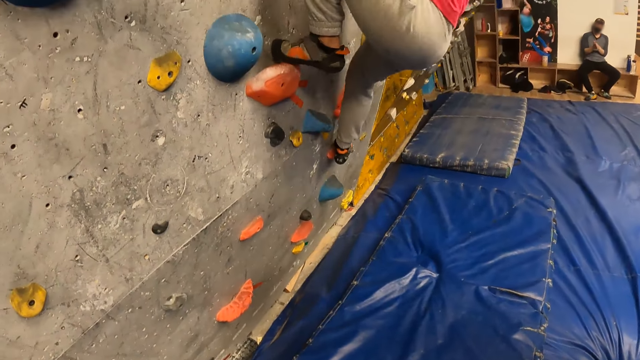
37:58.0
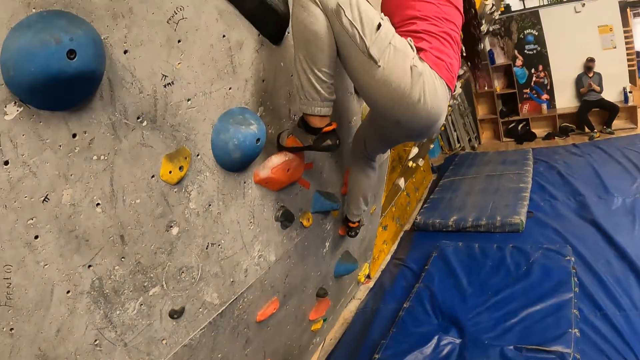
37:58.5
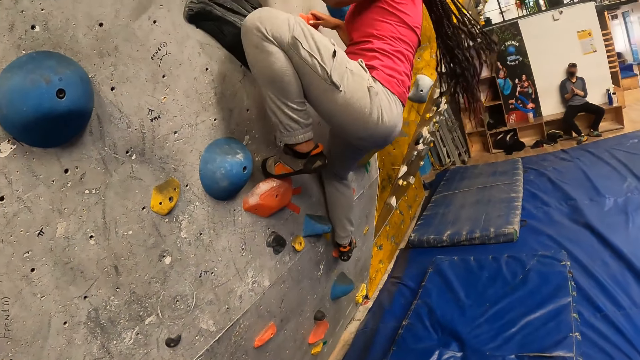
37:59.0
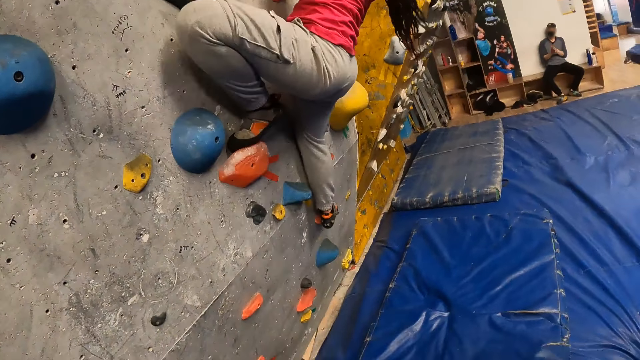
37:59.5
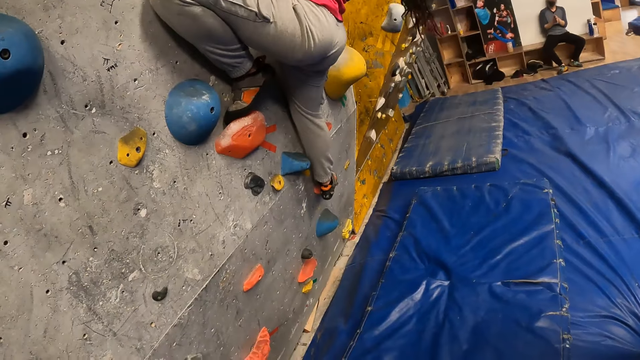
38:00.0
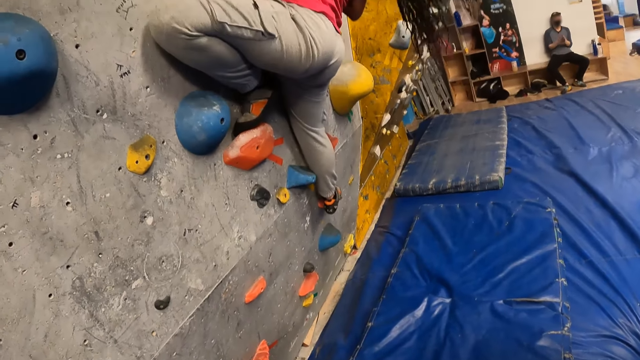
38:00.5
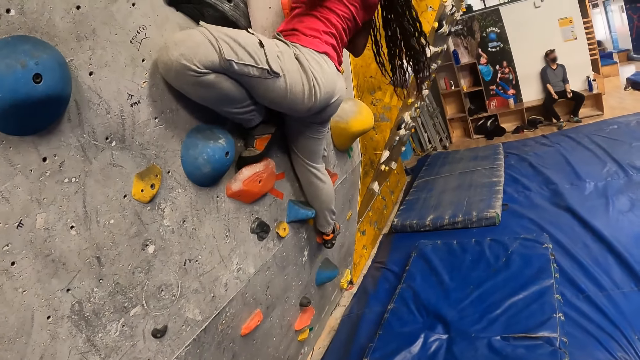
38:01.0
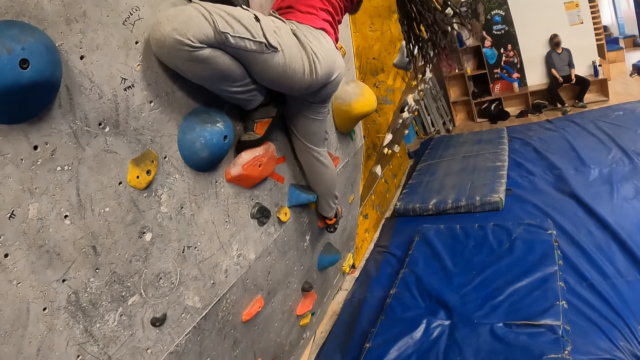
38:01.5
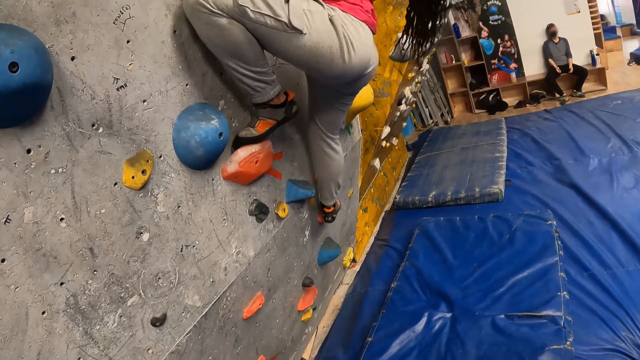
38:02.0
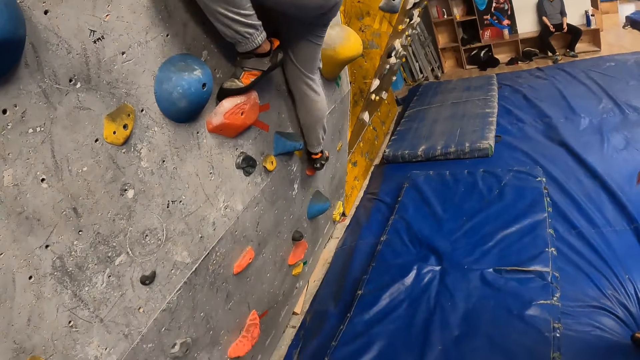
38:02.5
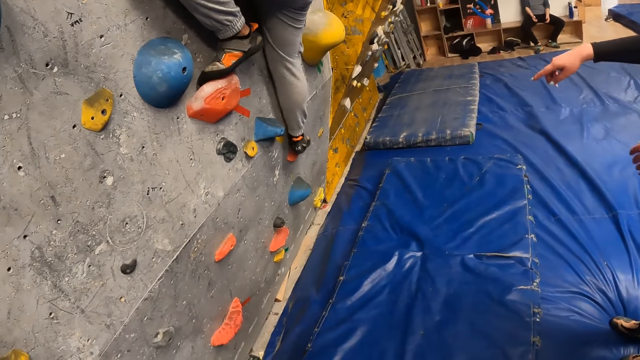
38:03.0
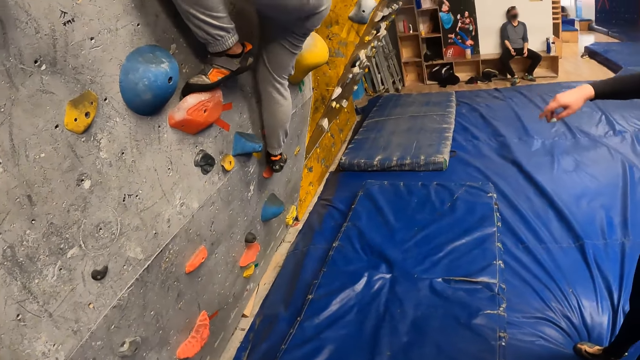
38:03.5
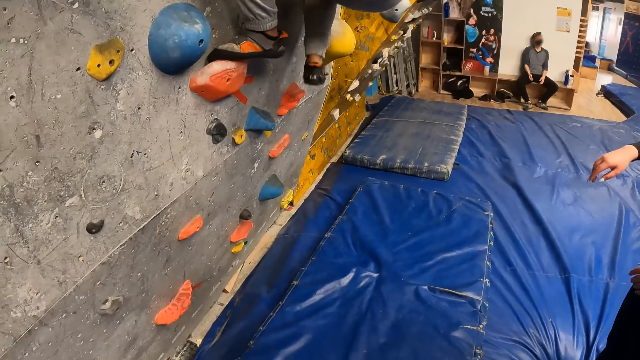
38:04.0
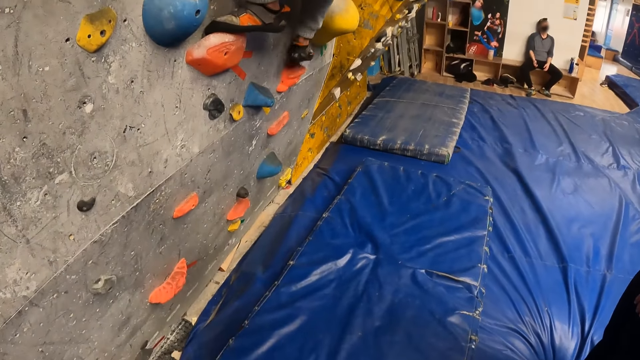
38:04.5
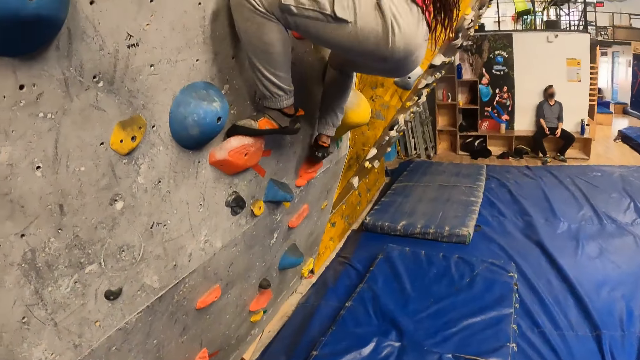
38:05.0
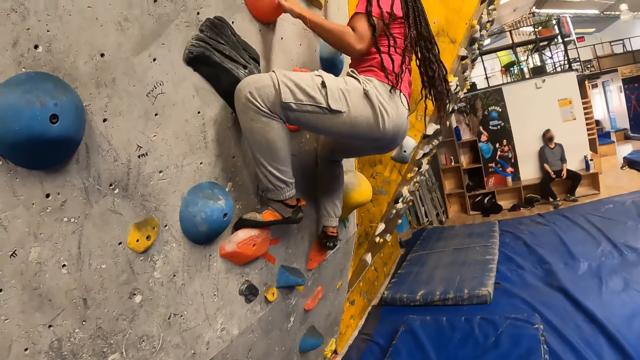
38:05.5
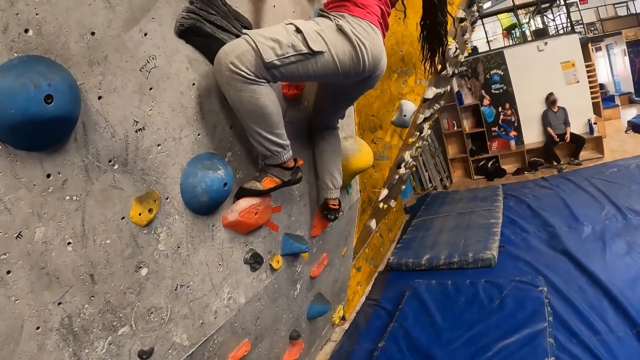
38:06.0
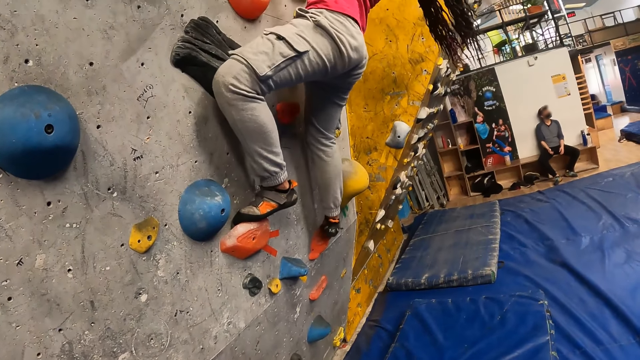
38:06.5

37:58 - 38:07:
The woman climbs the rock wall. The camera wearer looks around the rock wall. The woman climbs the rock wall.

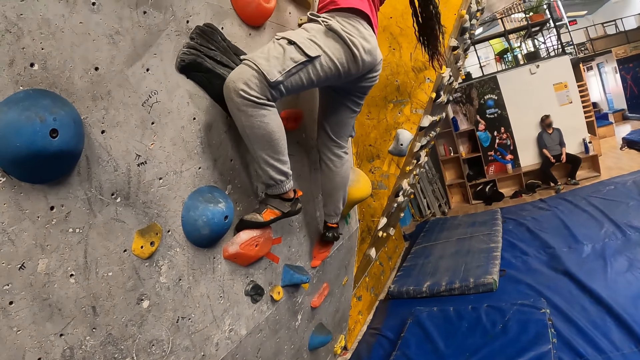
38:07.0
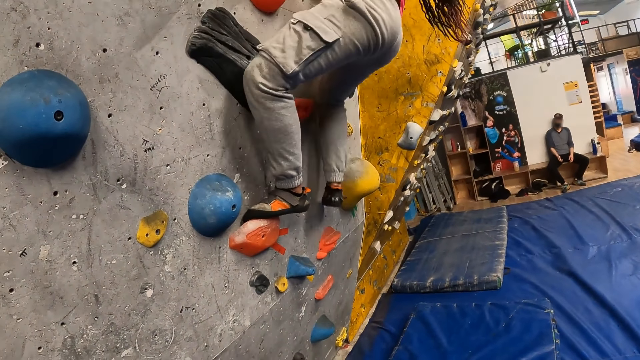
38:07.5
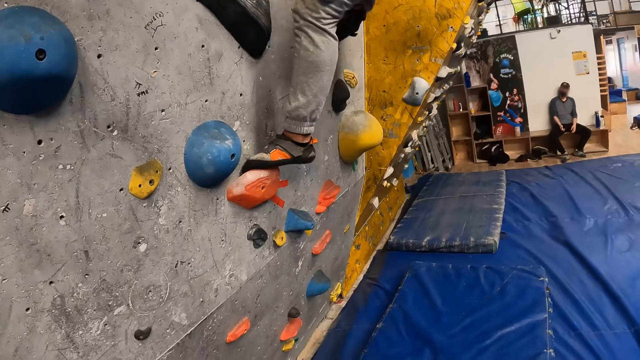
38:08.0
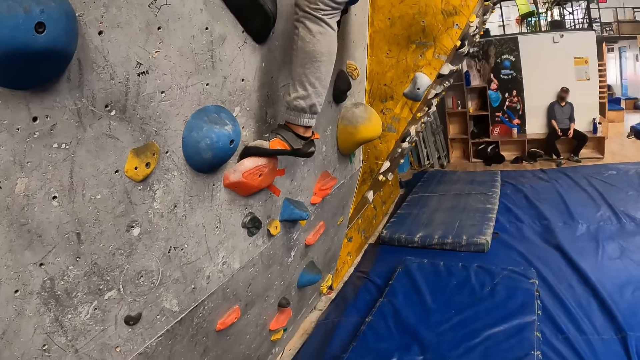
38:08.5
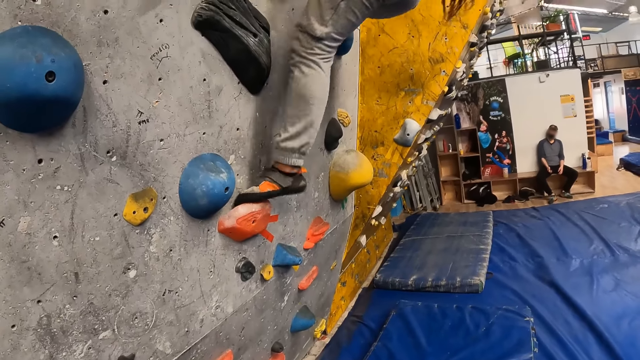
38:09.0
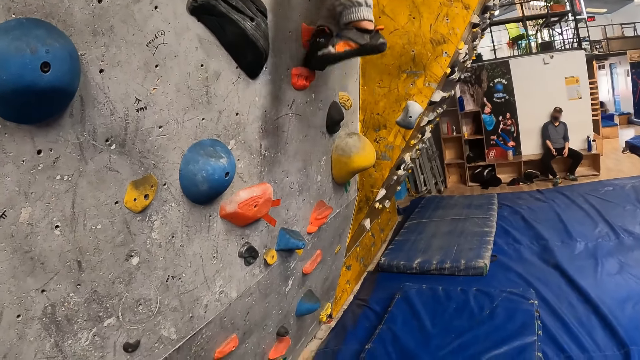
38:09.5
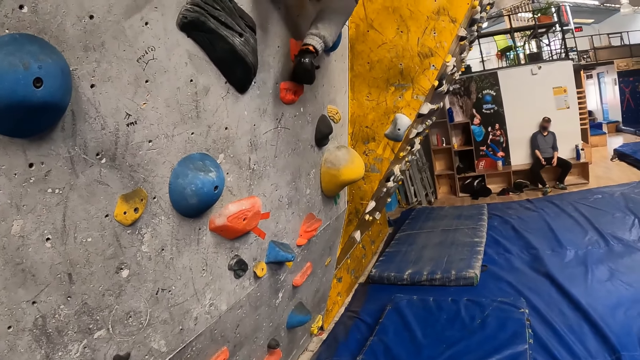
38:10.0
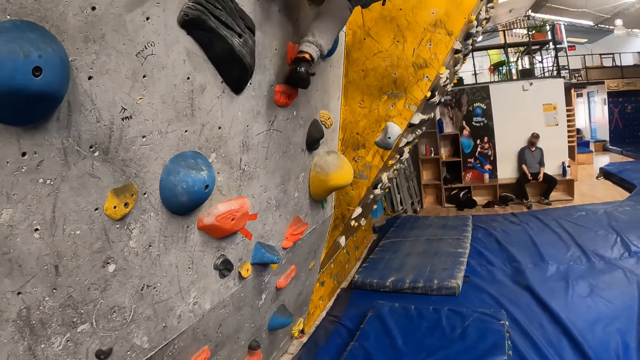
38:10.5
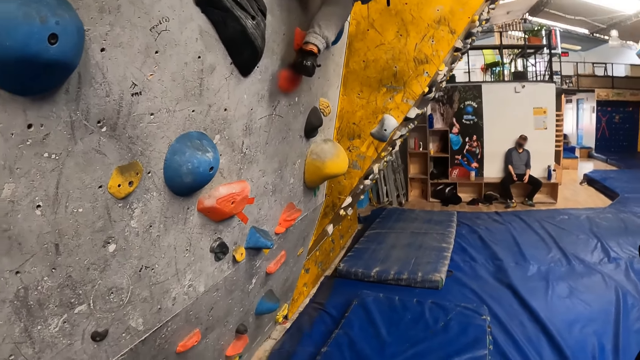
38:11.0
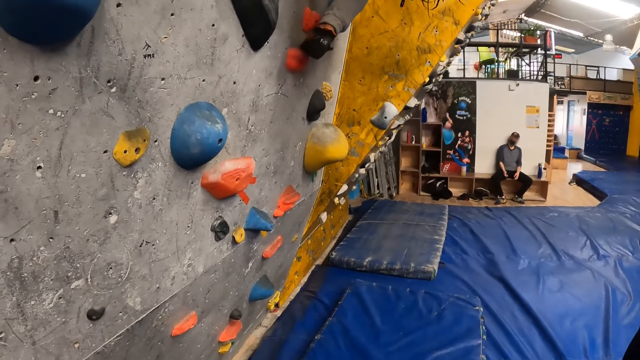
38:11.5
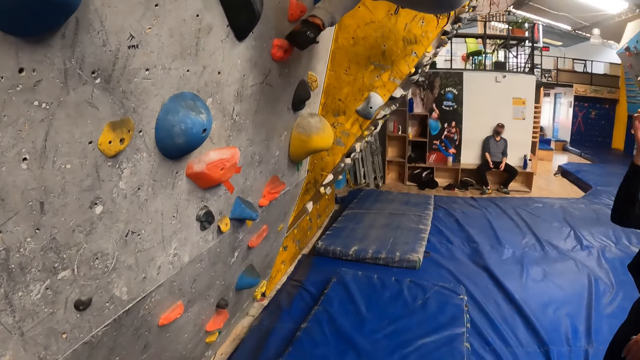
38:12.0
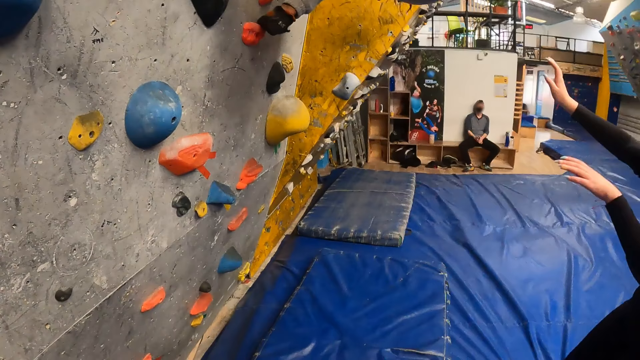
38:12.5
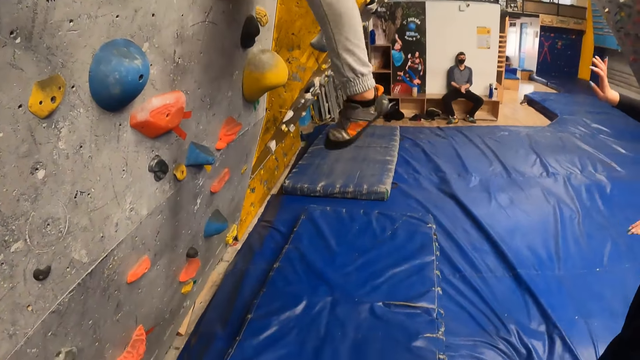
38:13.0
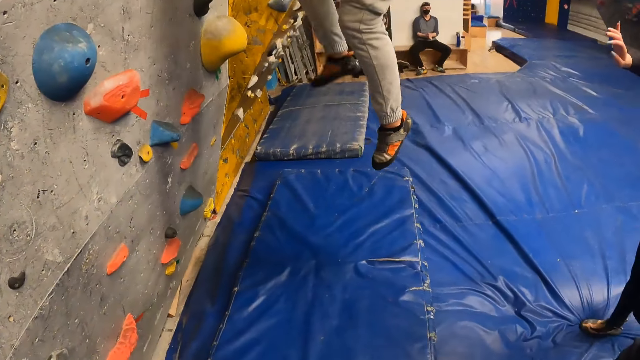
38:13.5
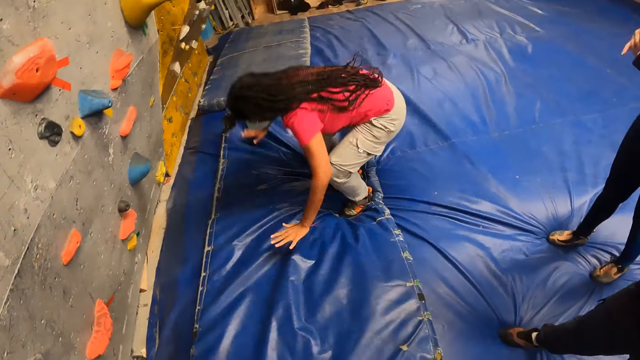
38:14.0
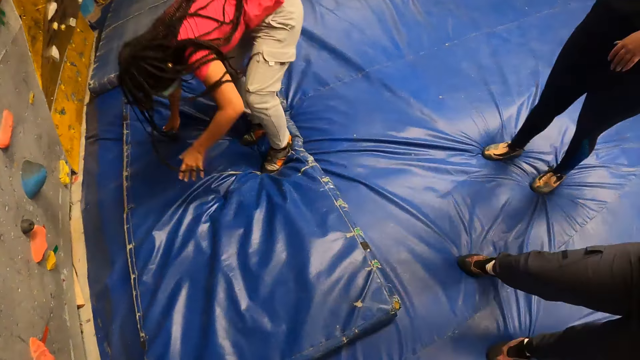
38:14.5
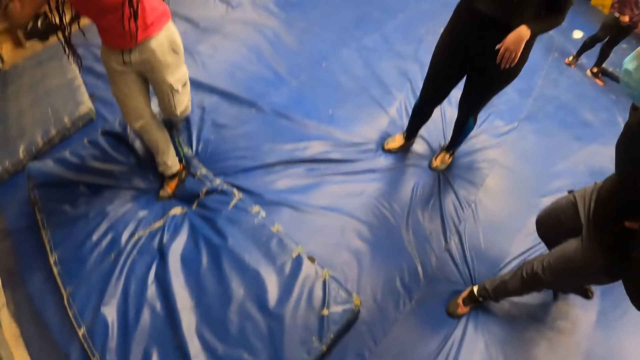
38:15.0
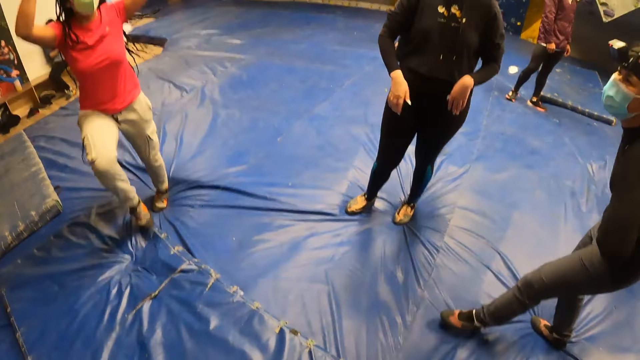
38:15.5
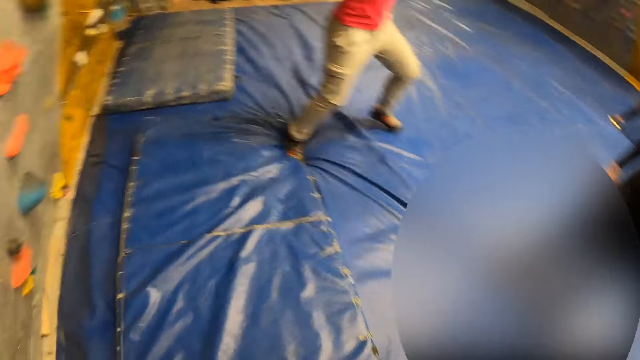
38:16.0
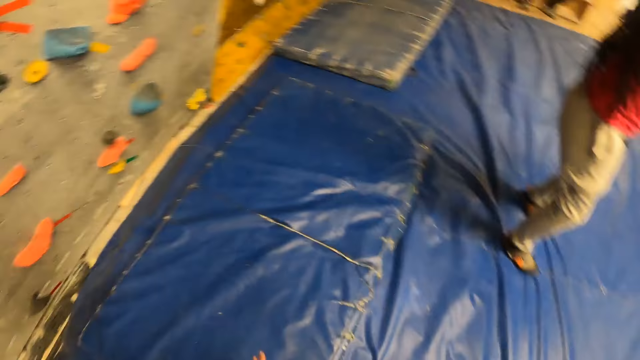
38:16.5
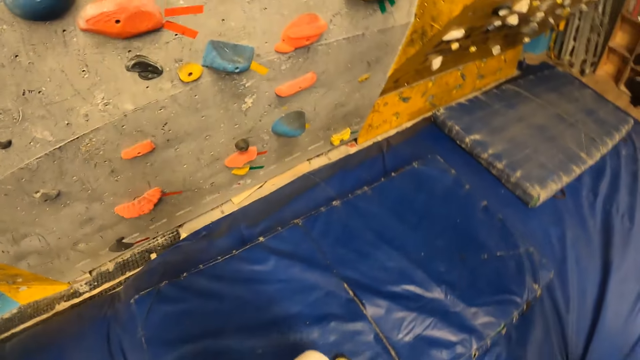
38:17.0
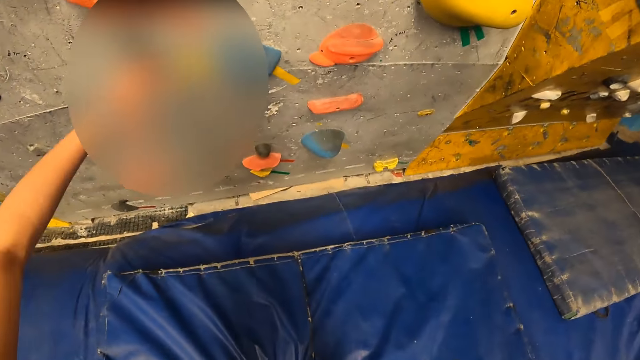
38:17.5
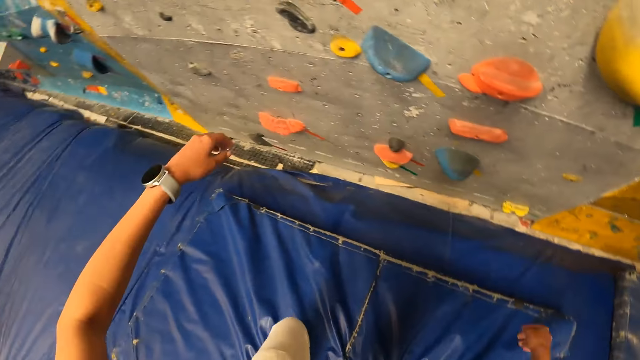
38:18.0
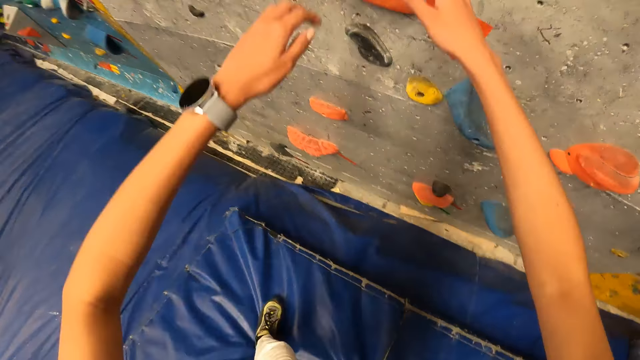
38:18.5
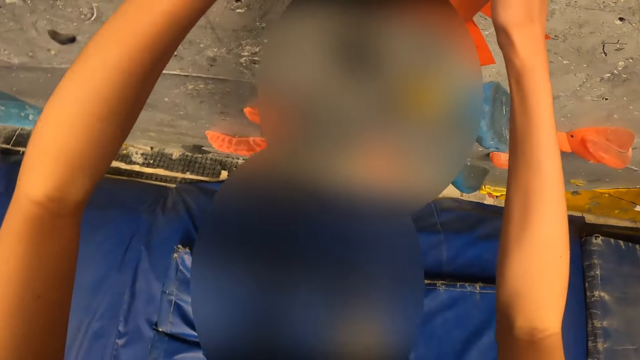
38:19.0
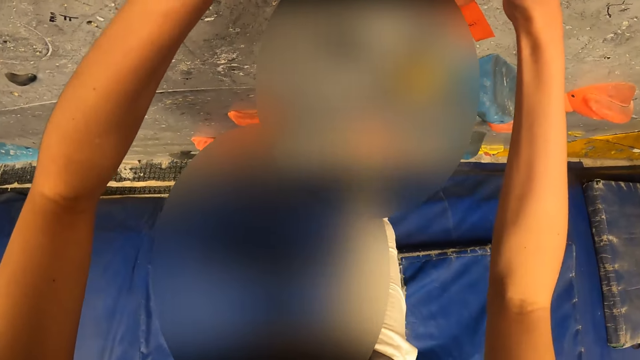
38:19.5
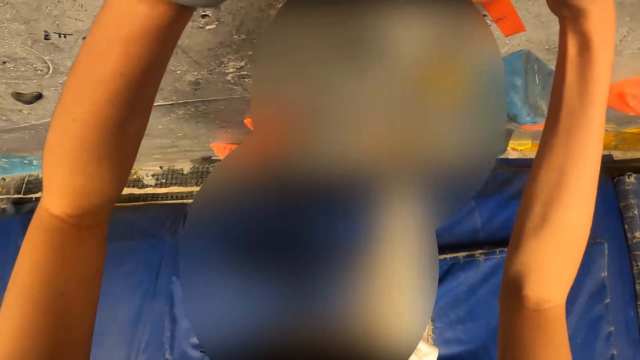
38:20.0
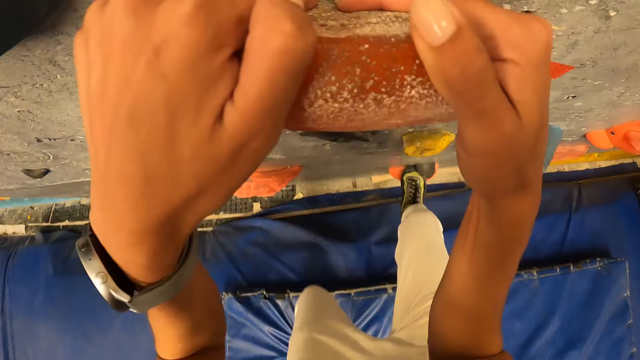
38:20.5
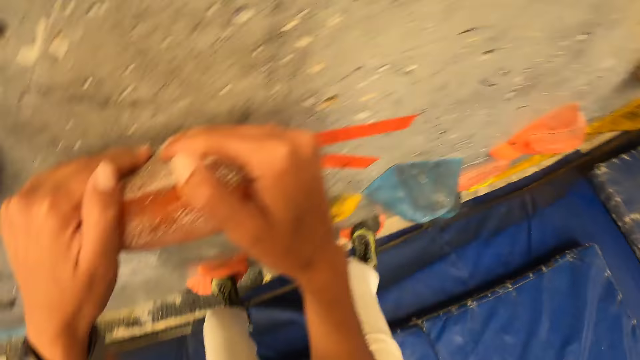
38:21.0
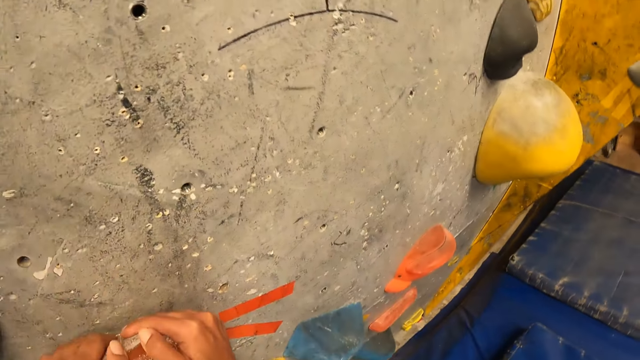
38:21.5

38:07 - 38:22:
The camera wearer looks around the rock wall. A man looks around the rock wall. A woman climbs the rock wall. The woman jumps down from the wall. The camera wearer converses with another woman, the woman and a third woman. They climb the rock wall with both hands.
